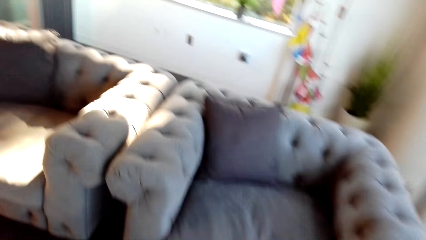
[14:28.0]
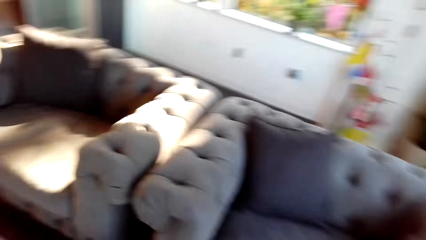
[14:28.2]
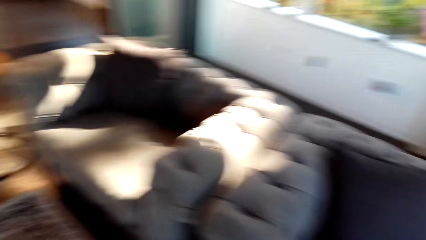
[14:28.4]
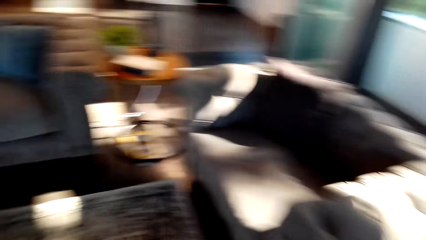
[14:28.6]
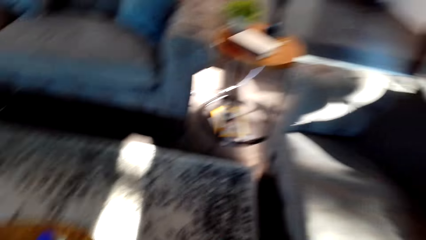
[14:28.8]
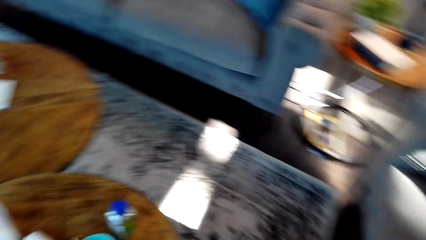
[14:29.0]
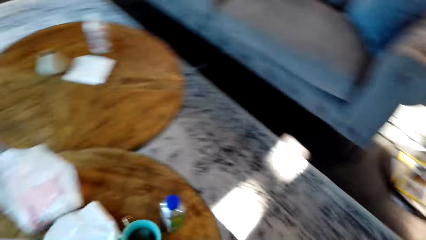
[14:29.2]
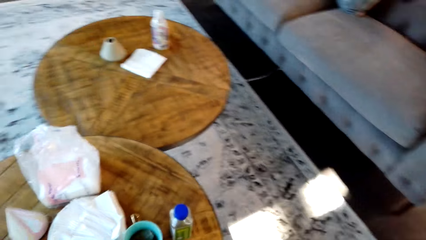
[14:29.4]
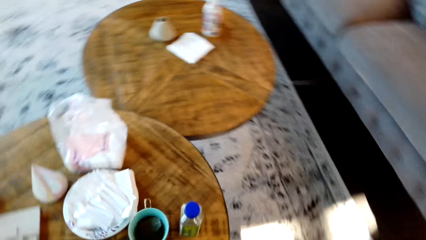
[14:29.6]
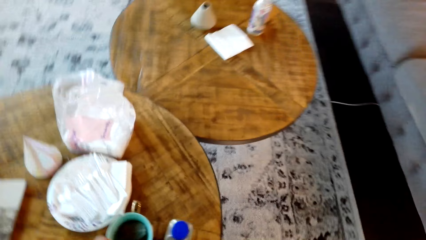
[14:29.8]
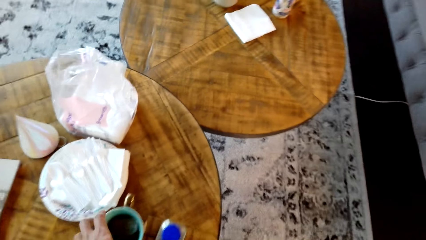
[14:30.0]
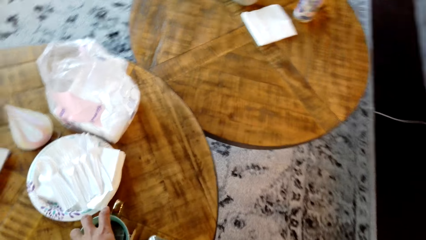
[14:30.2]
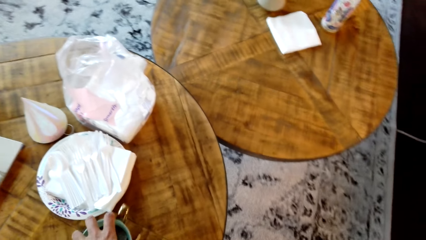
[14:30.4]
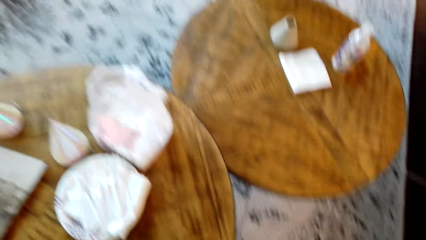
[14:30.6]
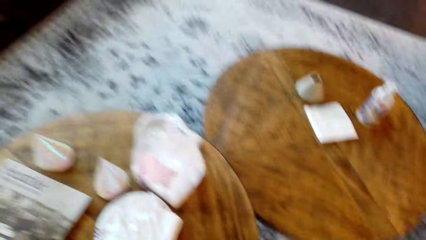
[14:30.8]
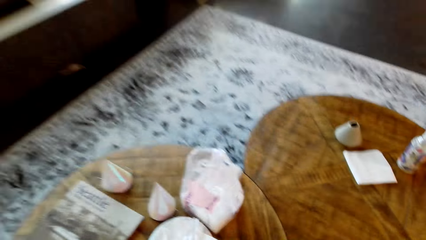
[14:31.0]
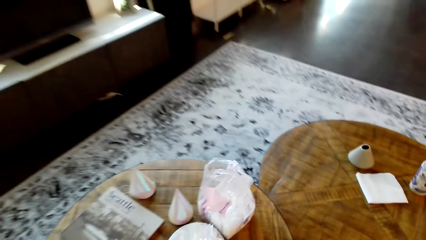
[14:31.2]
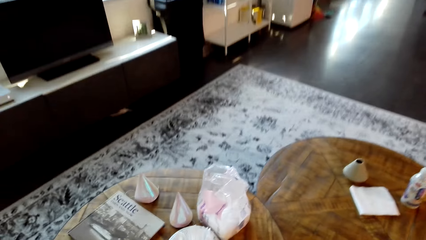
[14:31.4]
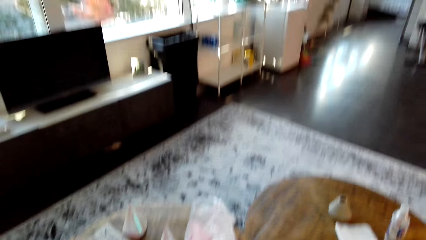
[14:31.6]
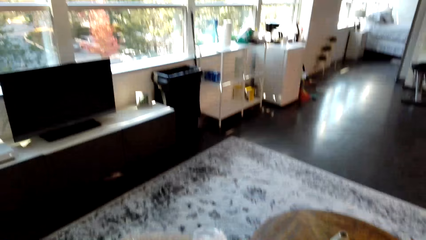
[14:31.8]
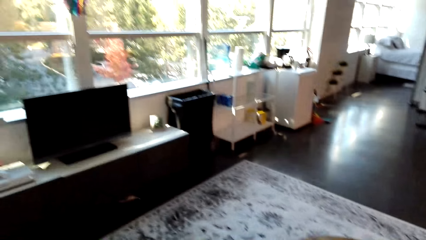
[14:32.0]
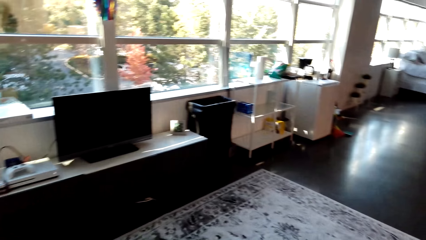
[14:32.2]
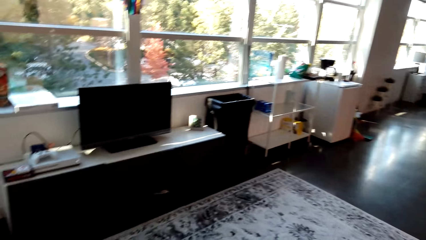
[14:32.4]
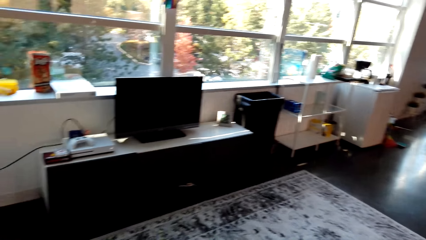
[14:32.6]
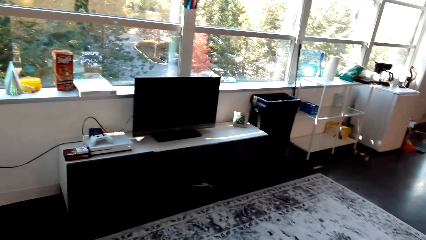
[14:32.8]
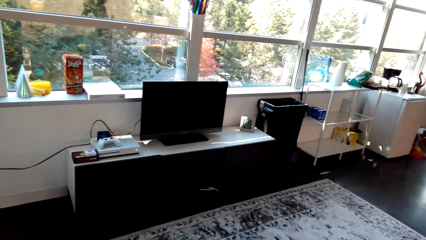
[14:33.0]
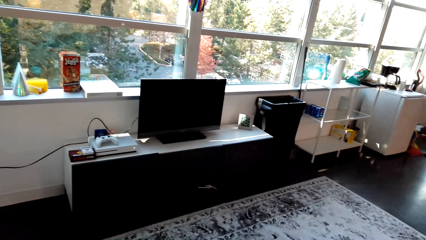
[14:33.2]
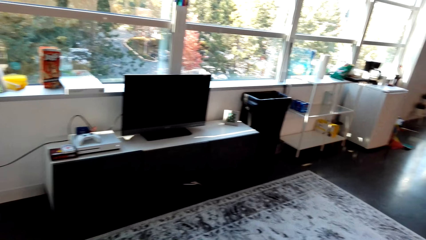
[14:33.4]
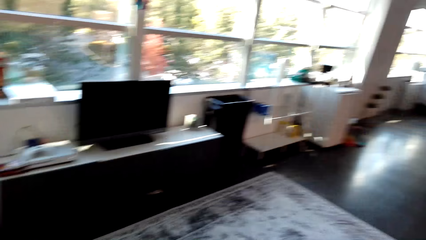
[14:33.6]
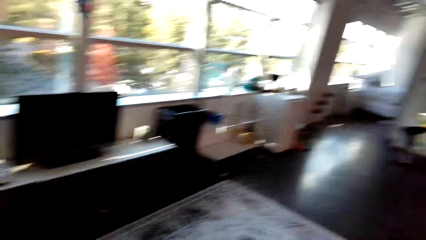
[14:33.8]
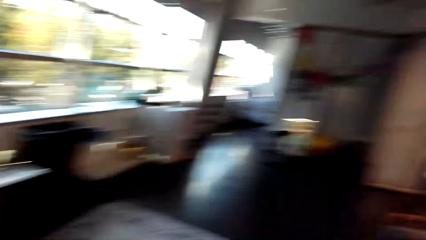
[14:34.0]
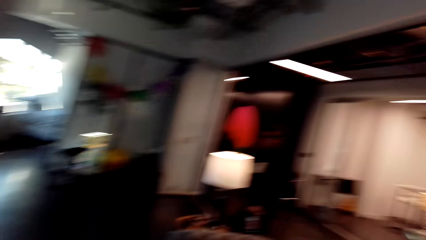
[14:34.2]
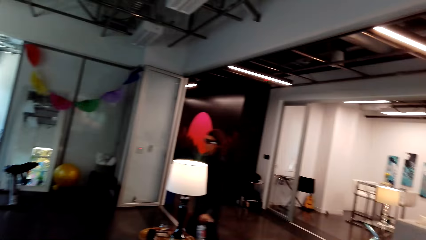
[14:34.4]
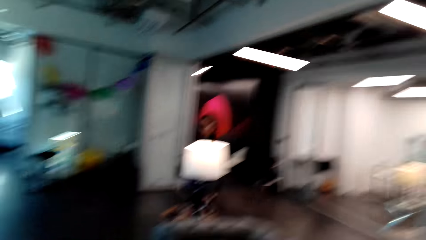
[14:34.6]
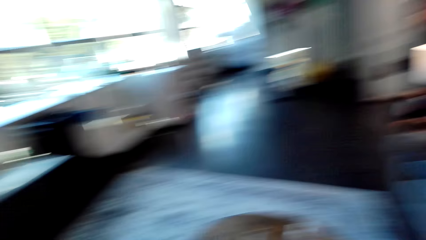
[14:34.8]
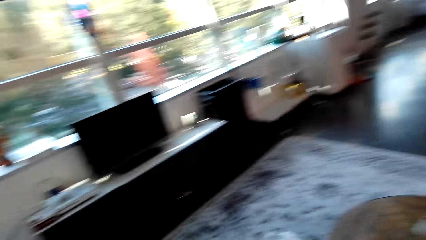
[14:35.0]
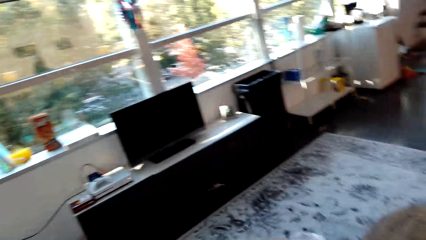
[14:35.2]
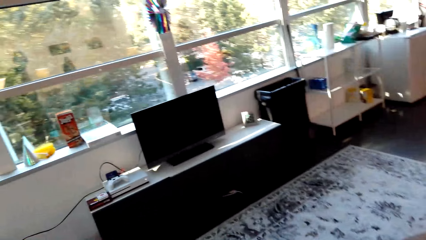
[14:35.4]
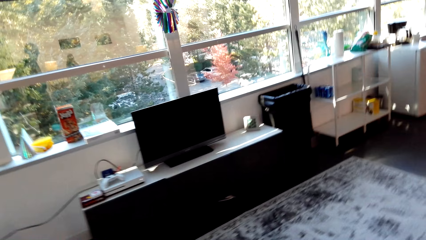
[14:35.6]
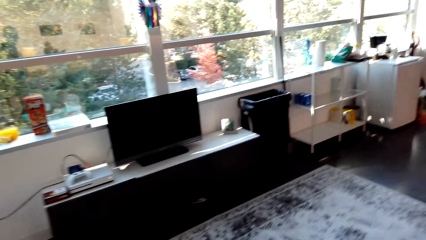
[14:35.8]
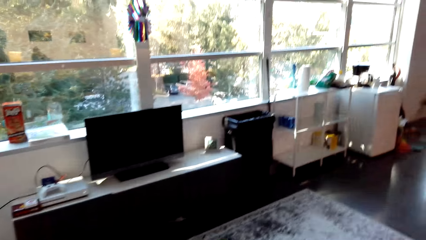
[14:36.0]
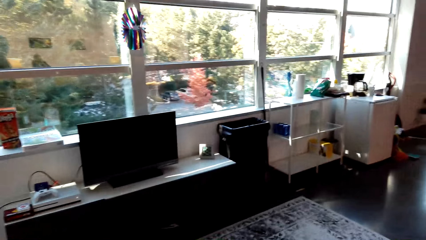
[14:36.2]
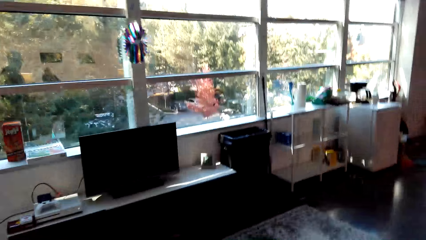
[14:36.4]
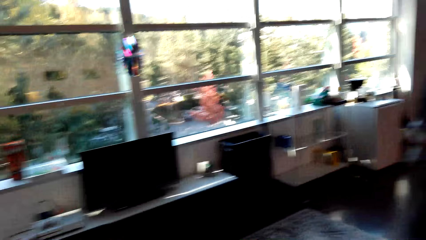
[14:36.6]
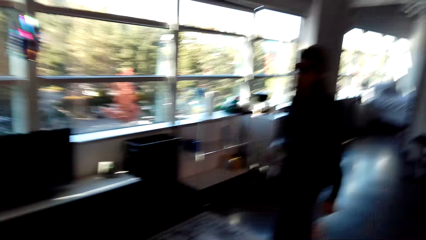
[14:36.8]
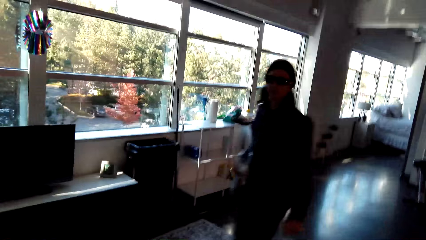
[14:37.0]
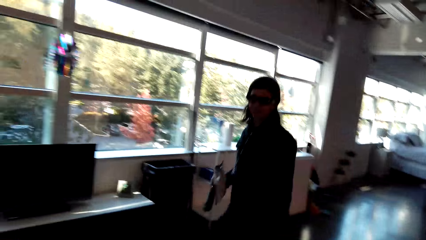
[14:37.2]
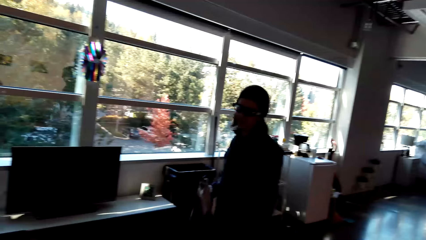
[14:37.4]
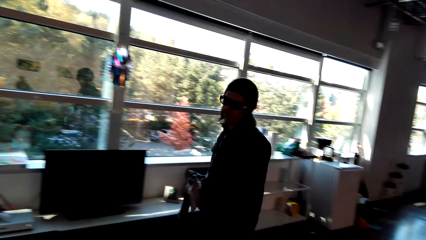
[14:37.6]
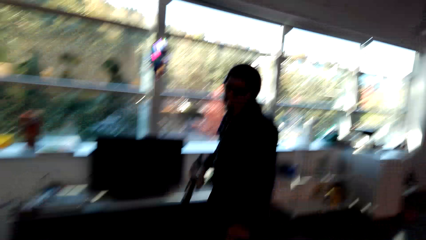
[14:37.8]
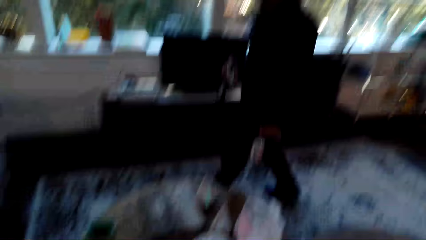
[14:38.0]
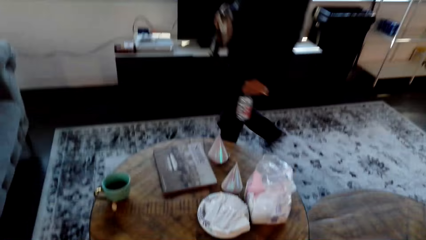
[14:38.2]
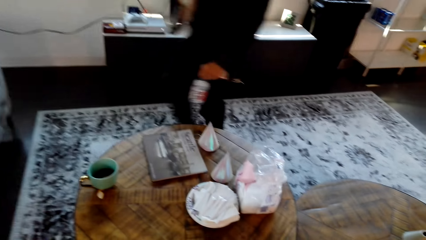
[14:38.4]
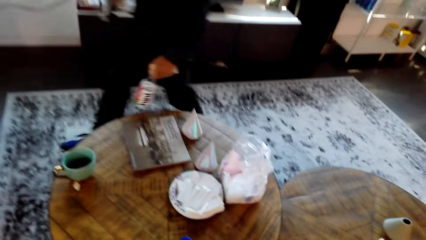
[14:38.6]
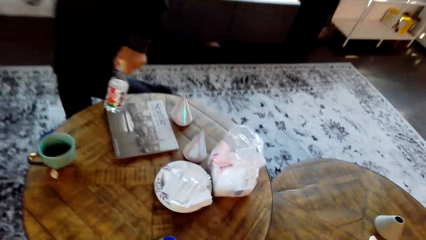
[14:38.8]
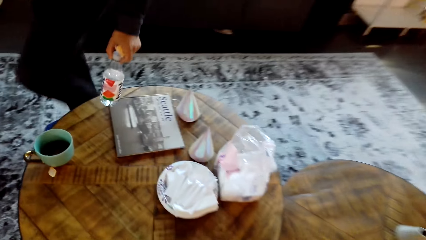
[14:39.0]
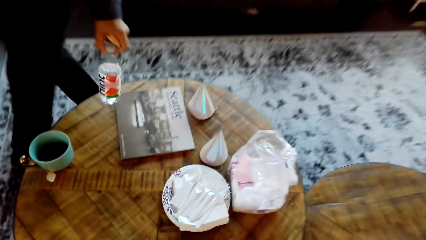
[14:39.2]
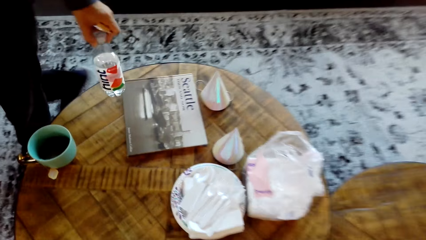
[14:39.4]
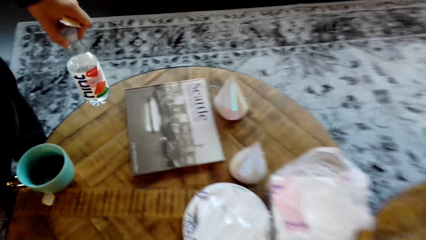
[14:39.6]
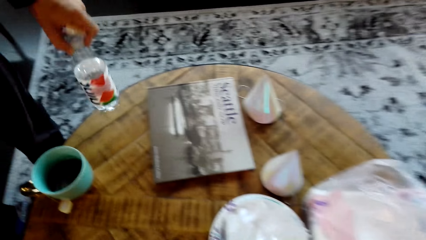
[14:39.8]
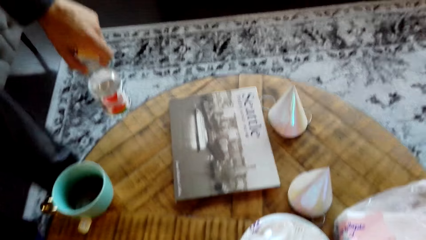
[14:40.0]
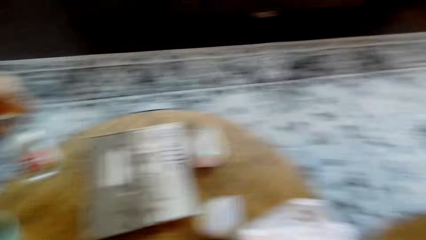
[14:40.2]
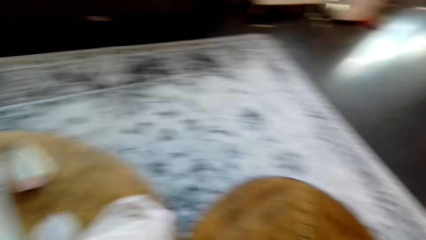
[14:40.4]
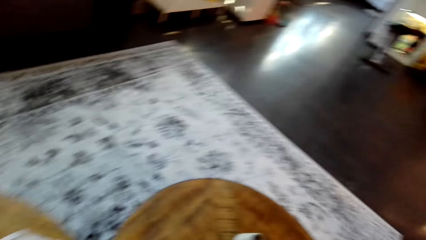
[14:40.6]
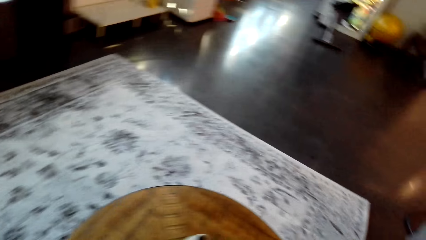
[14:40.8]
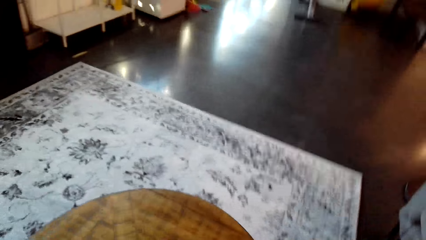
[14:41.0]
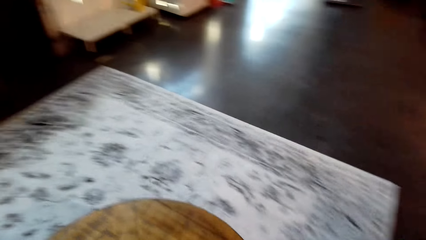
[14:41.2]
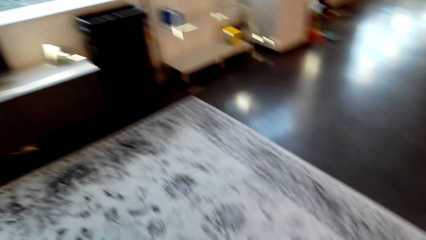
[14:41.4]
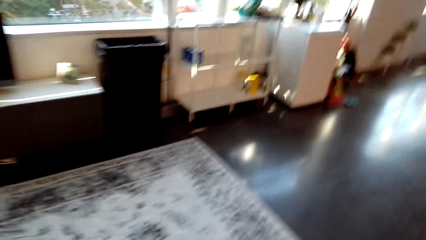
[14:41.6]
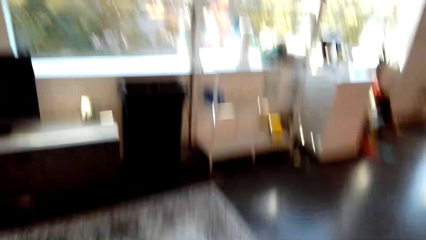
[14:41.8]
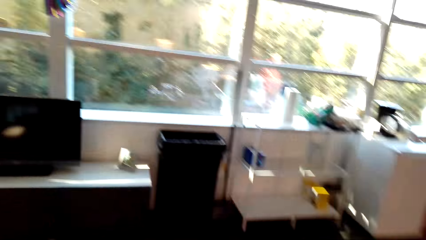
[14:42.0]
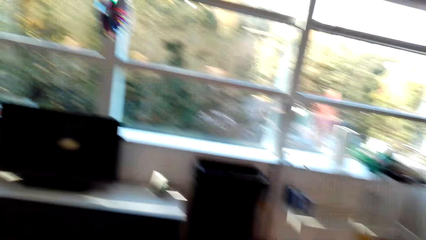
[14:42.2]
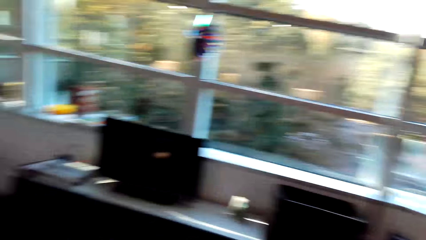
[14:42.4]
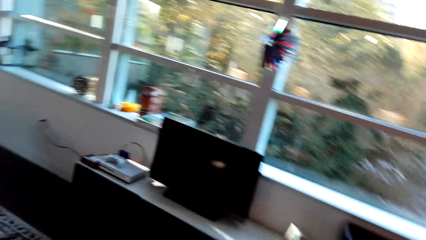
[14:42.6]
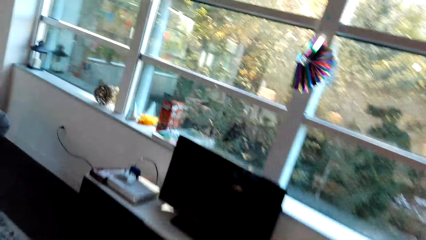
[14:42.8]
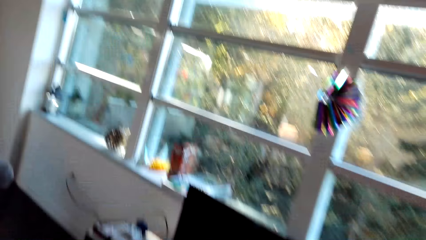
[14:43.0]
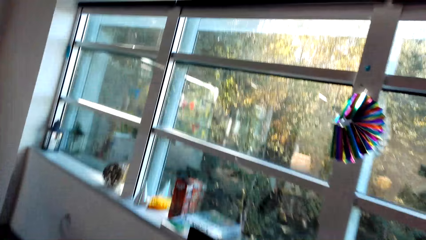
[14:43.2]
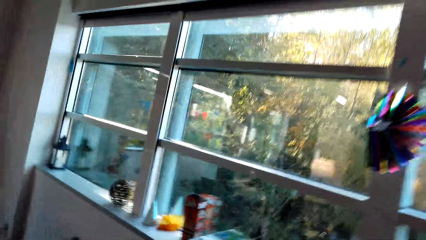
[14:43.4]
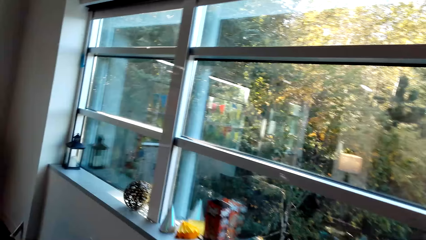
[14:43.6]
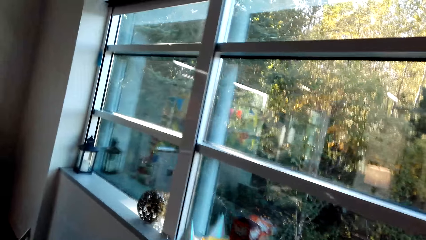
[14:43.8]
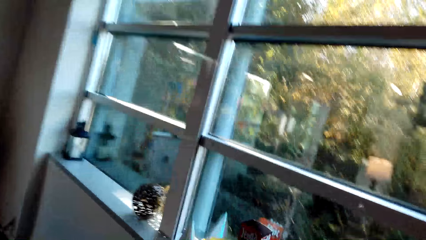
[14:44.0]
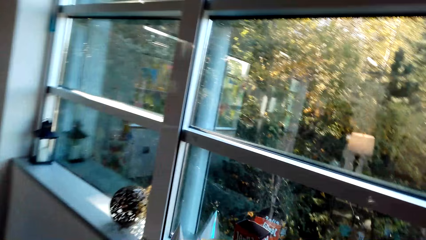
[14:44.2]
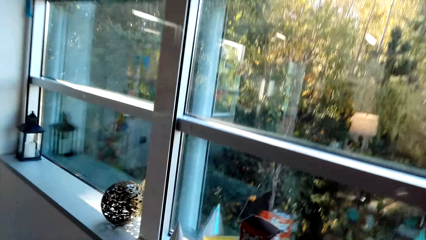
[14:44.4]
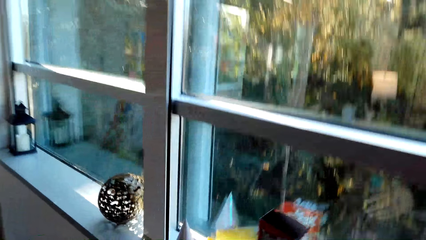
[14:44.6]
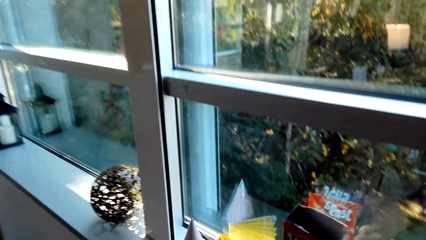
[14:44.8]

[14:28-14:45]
A person picks a cup from the table. The camera wearer moves around the room. They pick the cup of coffee. They look around.
